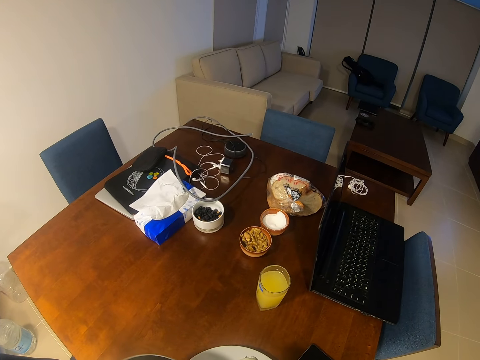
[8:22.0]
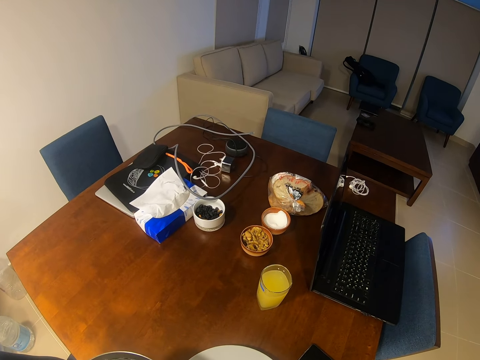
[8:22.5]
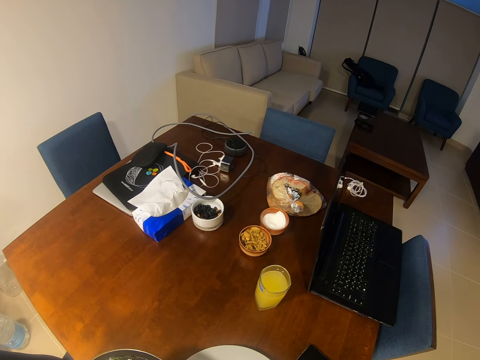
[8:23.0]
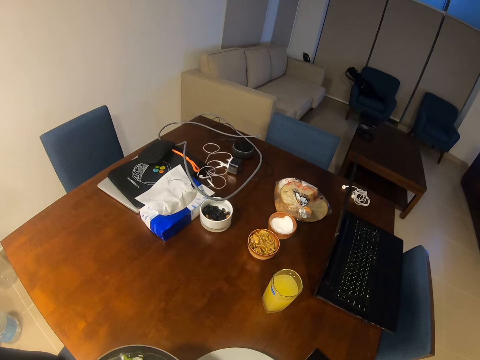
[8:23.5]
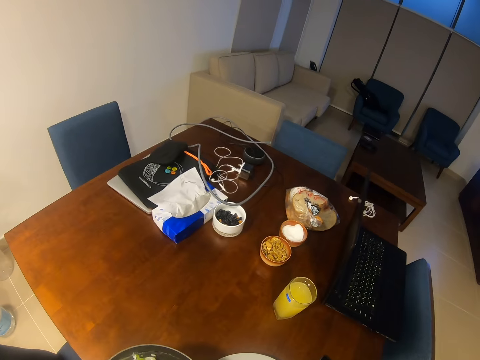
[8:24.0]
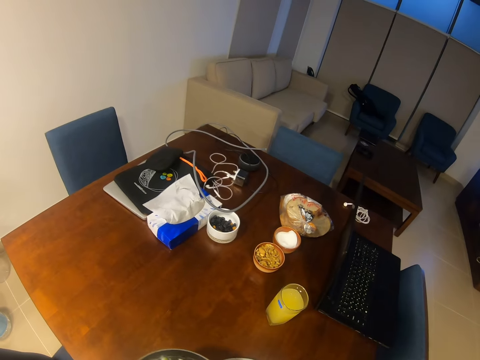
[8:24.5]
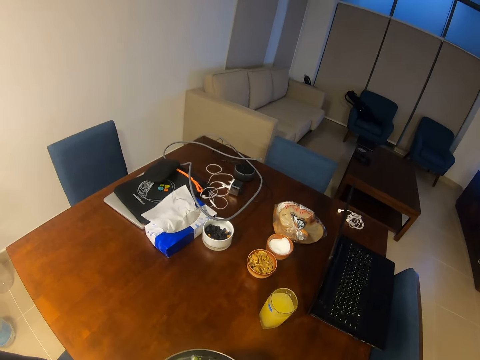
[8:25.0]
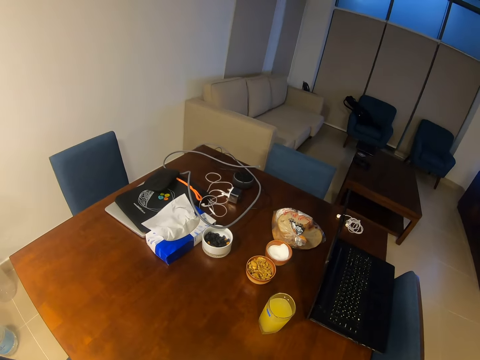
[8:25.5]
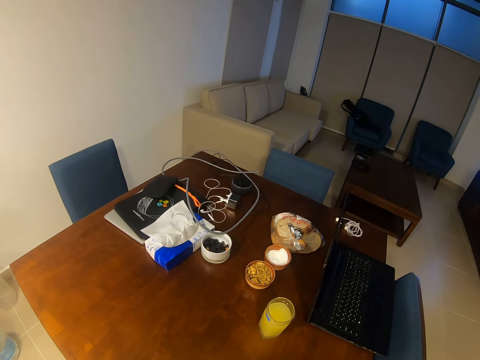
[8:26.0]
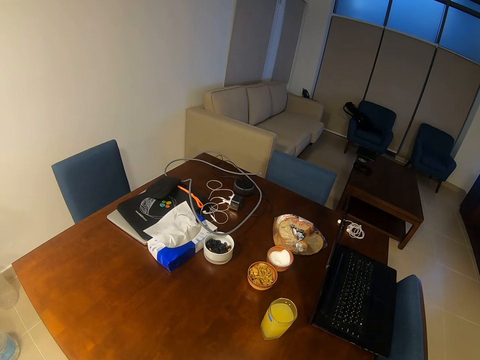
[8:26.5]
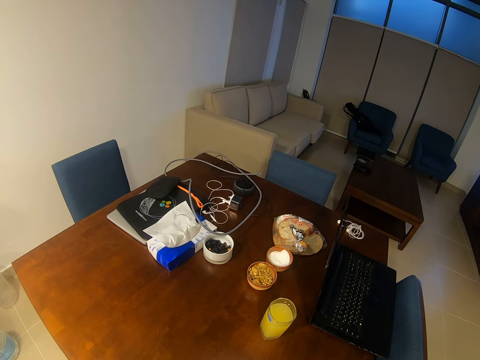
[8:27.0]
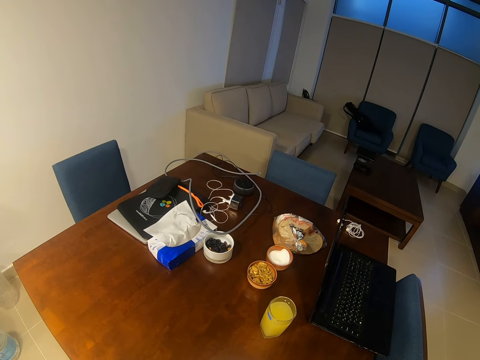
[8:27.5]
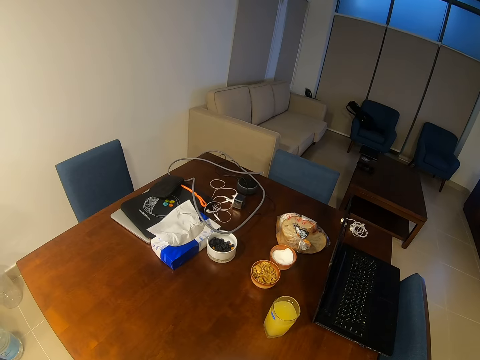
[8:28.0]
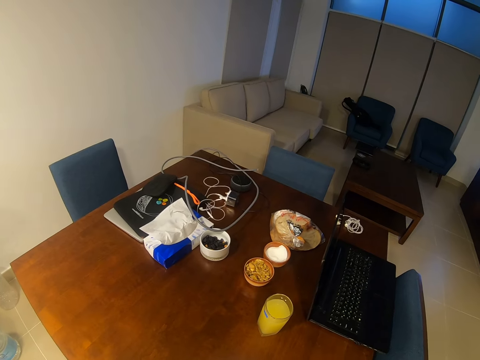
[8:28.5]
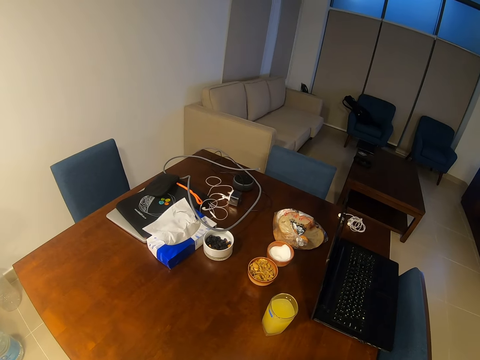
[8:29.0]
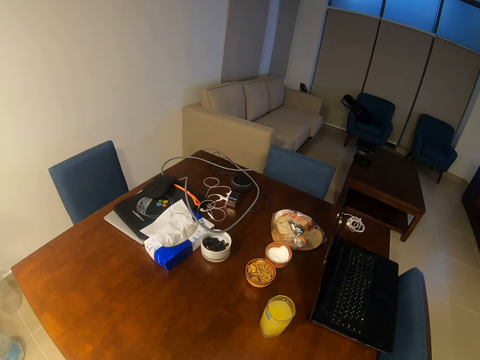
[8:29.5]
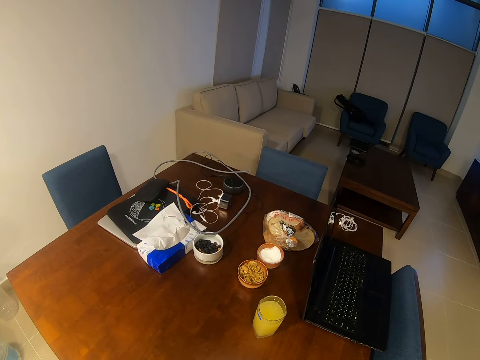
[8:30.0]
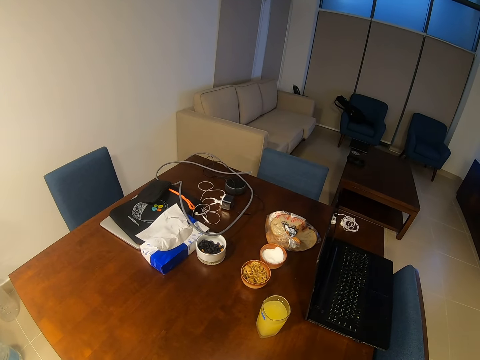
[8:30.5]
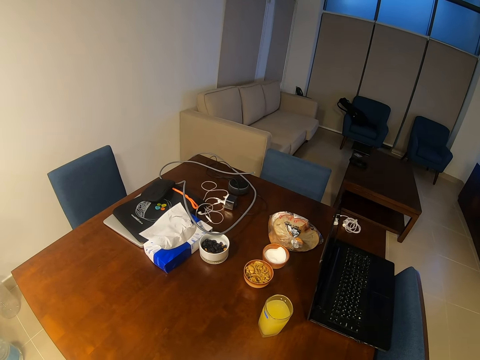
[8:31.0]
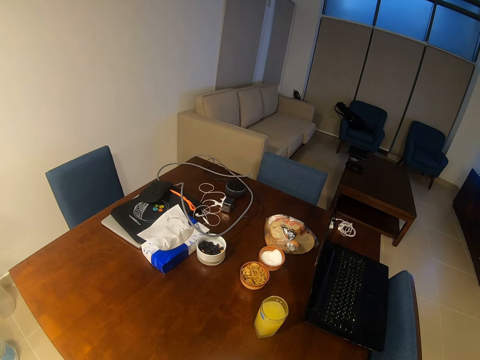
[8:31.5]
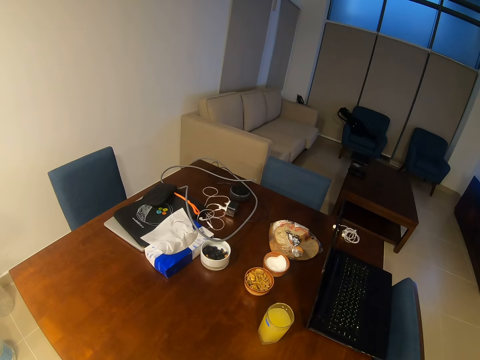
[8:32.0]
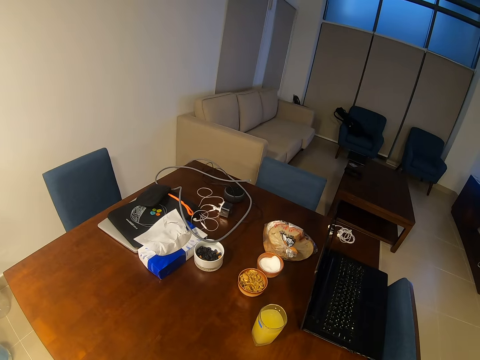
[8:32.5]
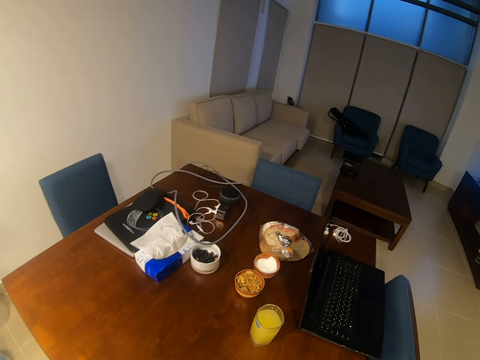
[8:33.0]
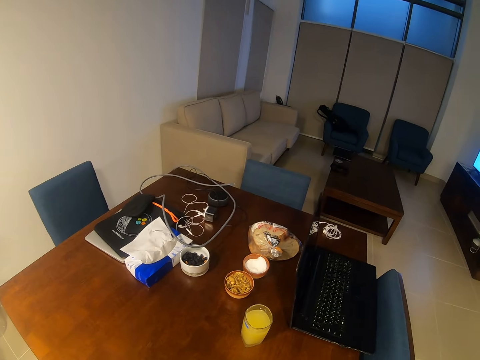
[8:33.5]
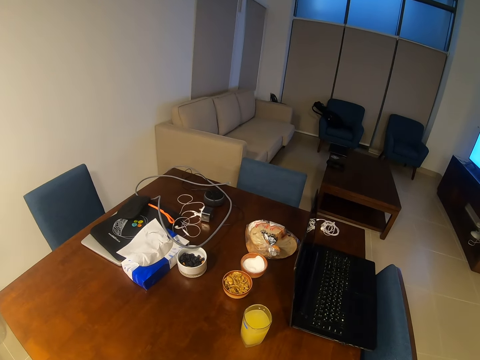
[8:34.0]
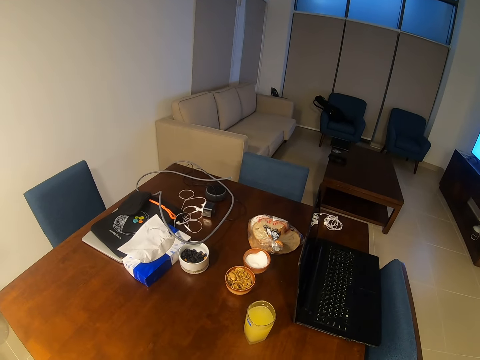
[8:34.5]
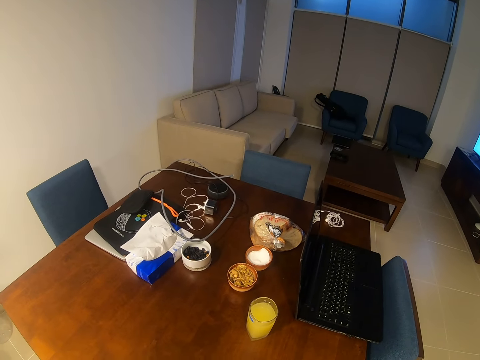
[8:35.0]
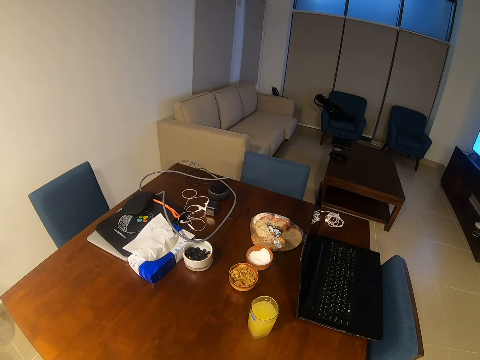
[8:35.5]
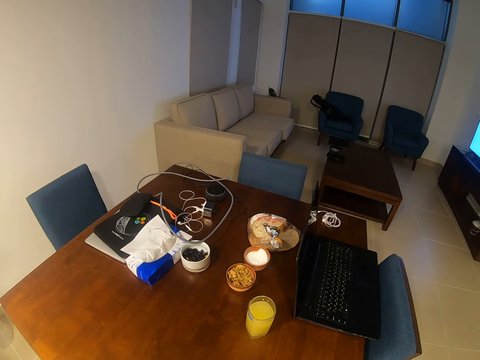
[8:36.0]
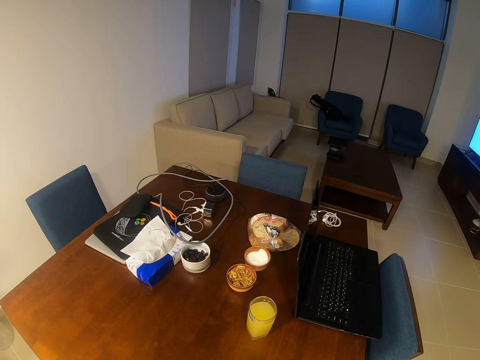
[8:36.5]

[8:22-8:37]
The camera wearer serves the egg. They pick something. They look around.

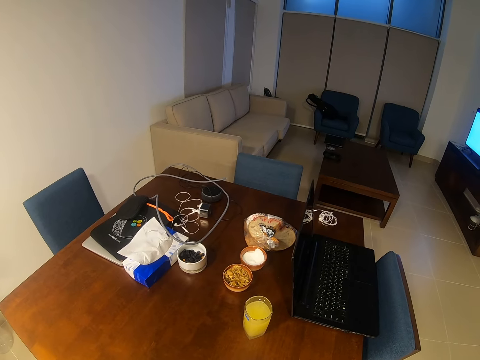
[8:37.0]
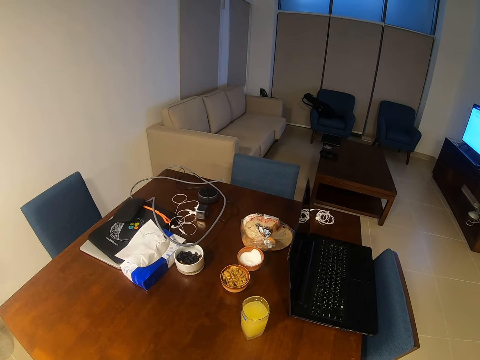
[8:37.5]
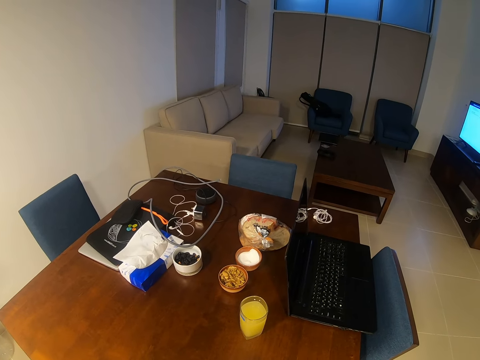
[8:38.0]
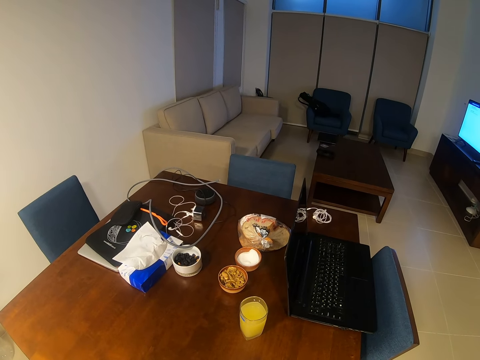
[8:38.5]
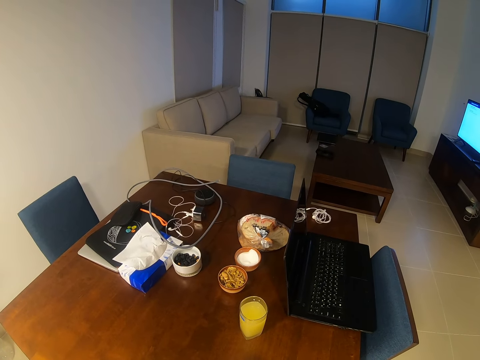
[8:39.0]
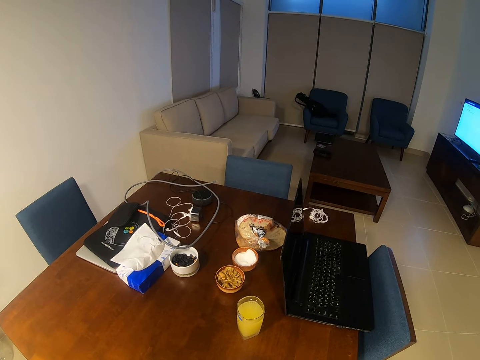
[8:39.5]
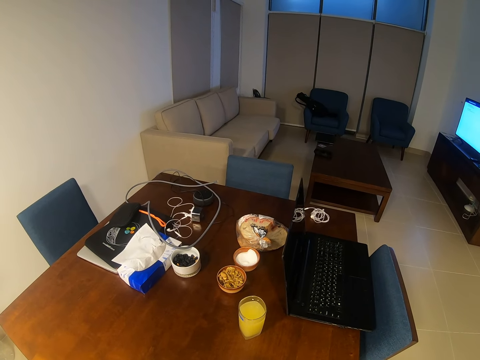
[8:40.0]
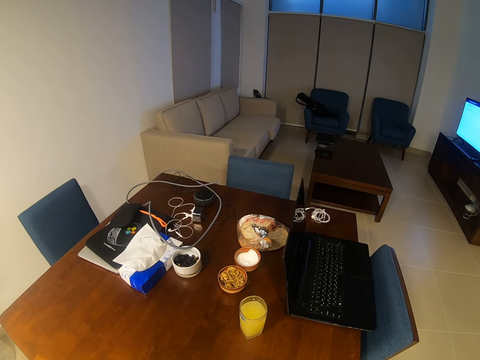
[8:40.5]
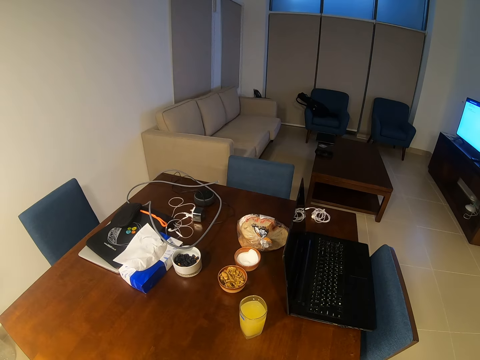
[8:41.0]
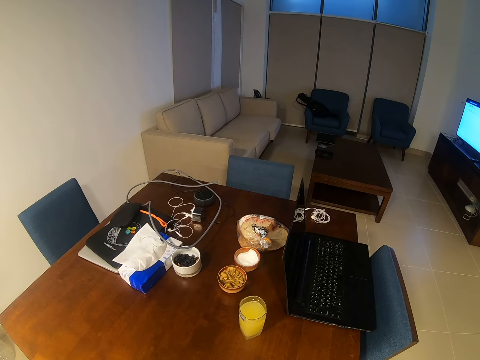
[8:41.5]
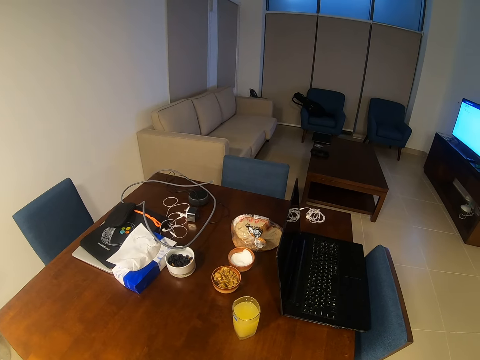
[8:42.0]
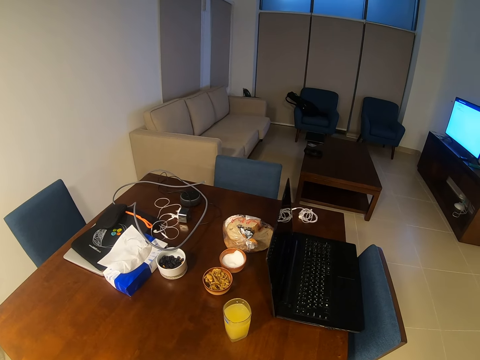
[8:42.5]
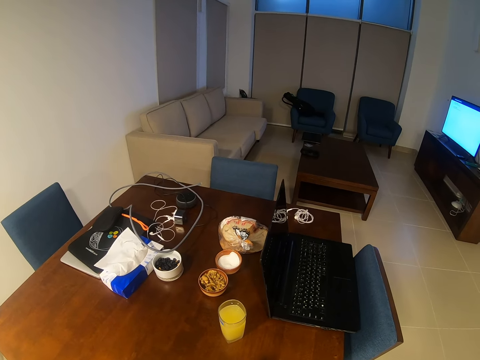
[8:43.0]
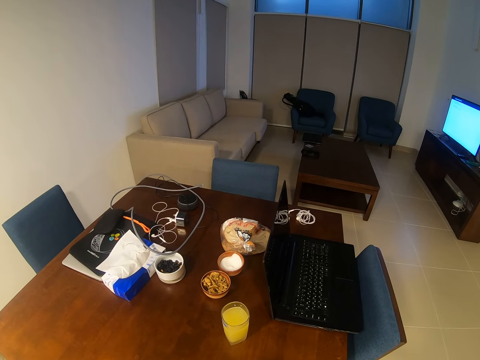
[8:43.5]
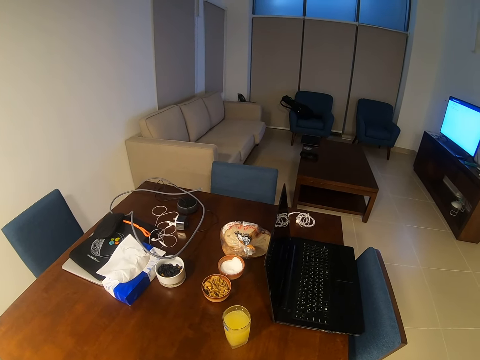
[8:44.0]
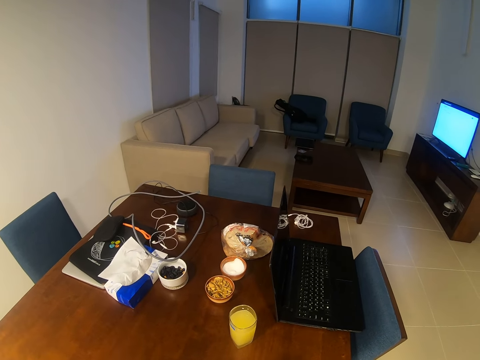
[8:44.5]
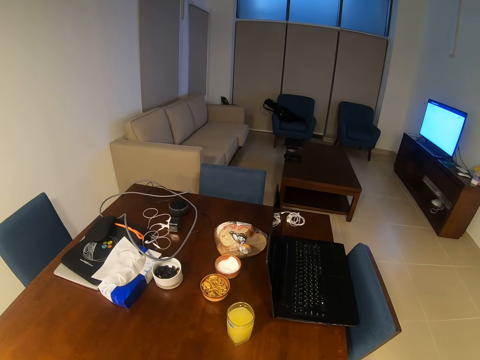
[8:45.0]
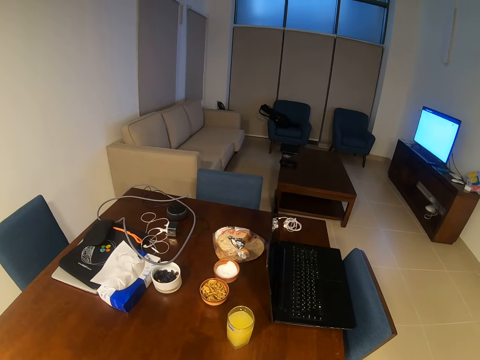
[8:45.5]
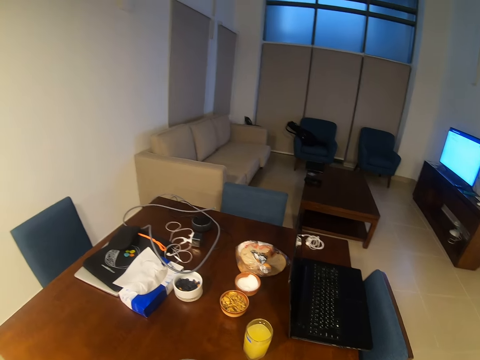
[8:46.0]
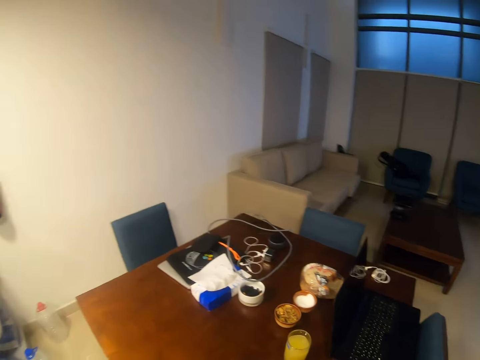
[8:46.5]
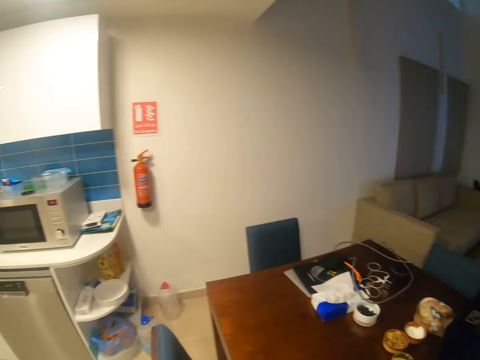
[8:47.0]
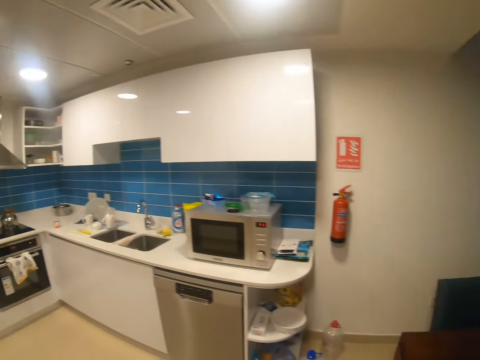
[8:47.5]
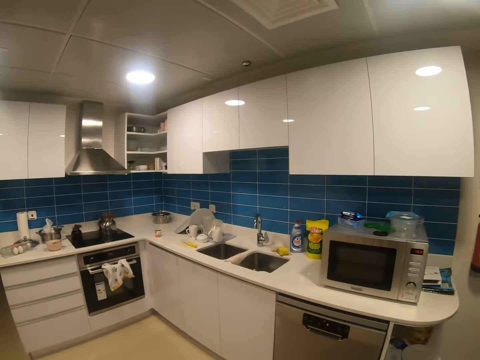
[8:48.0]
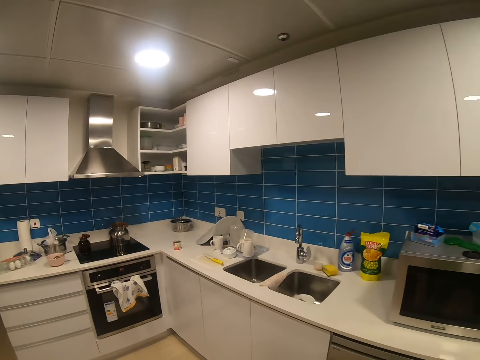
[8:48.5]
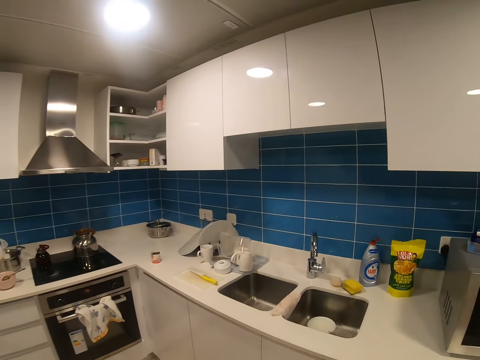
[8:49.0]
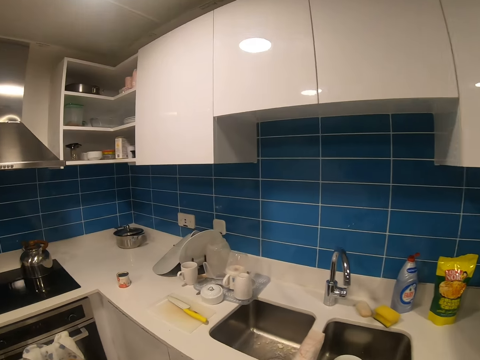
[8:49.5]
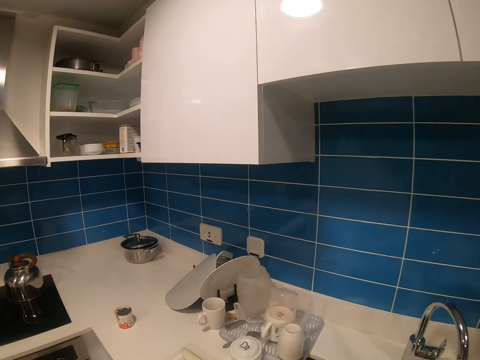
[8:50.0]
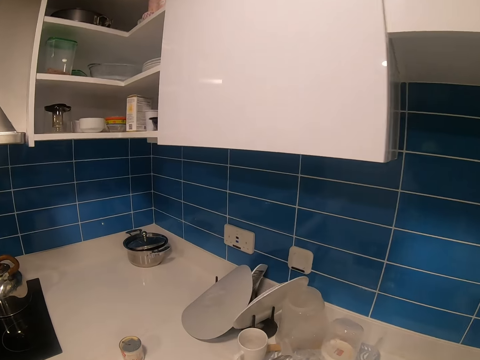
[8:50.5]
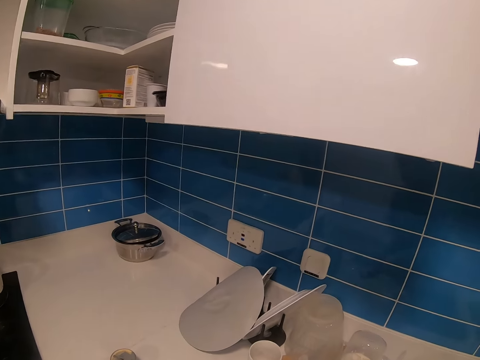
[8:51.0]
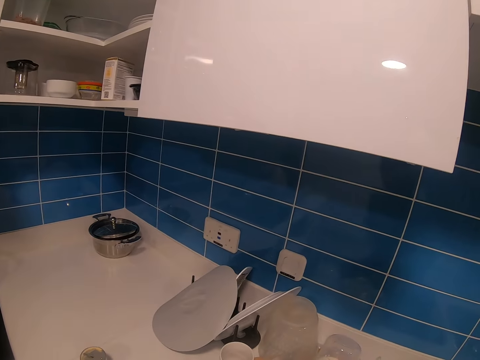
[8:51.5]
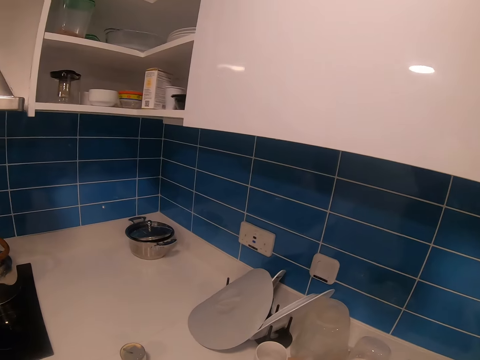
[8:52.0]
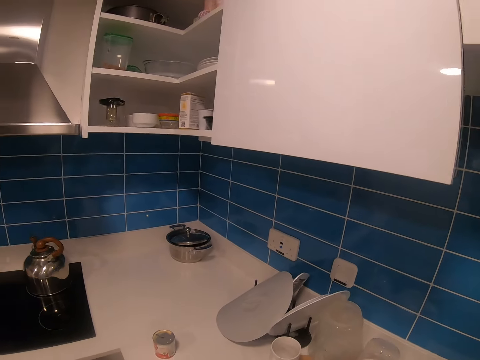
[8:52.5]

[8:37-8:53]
The camera wearer walks around the room.
